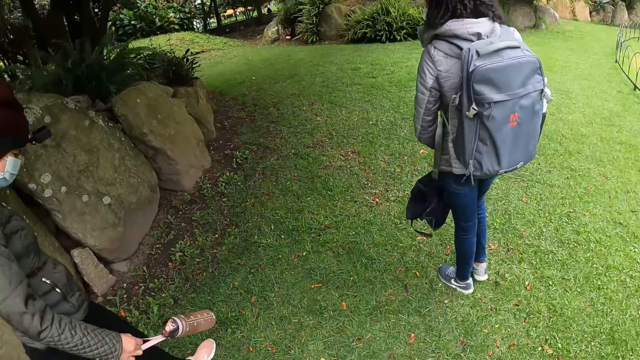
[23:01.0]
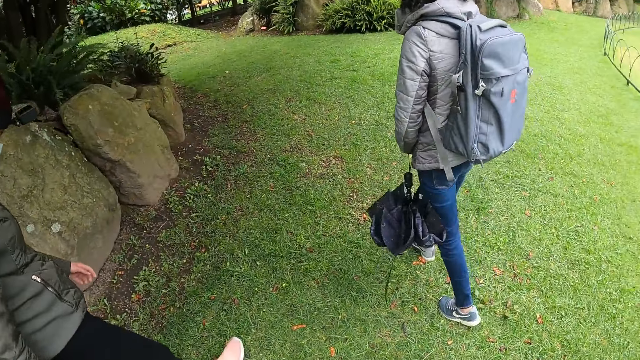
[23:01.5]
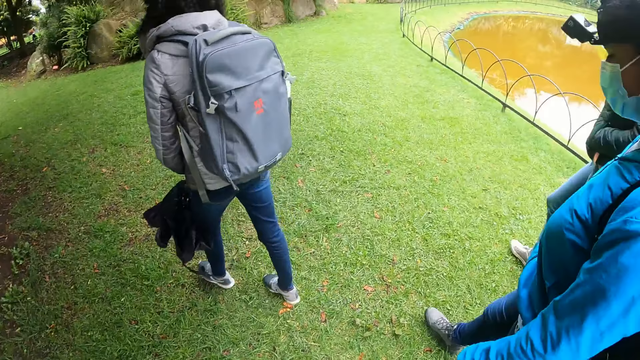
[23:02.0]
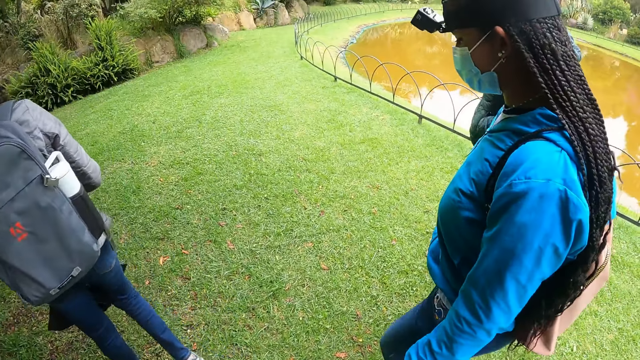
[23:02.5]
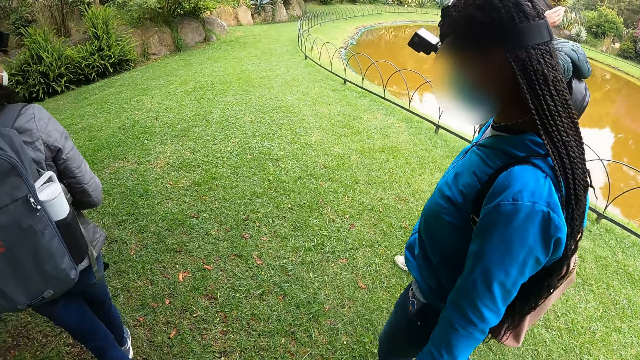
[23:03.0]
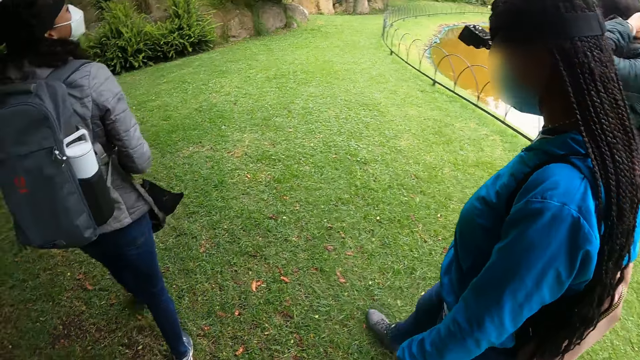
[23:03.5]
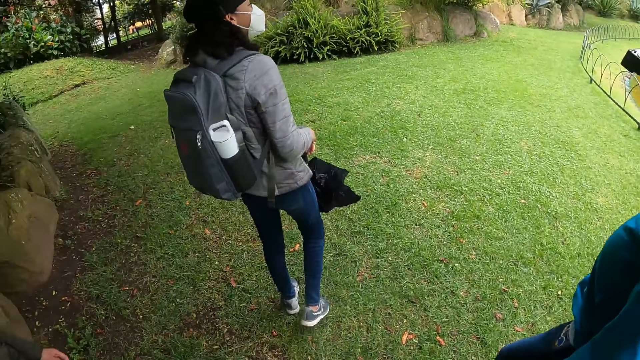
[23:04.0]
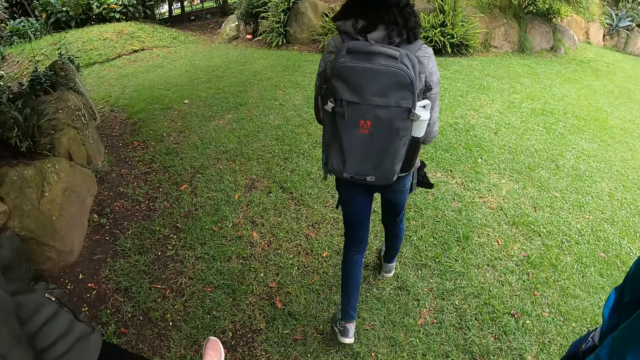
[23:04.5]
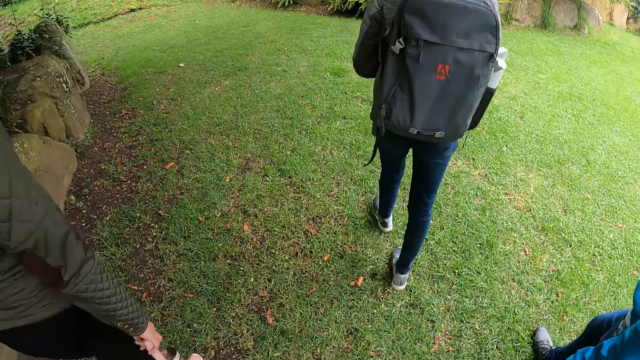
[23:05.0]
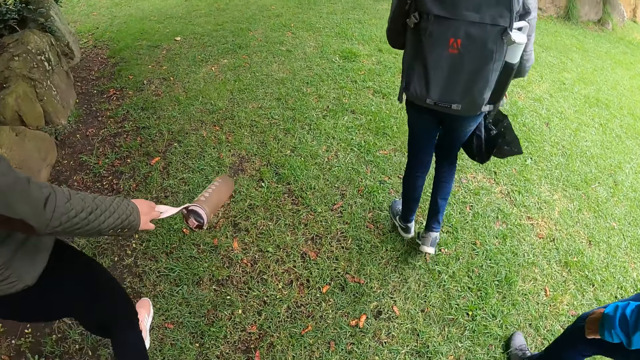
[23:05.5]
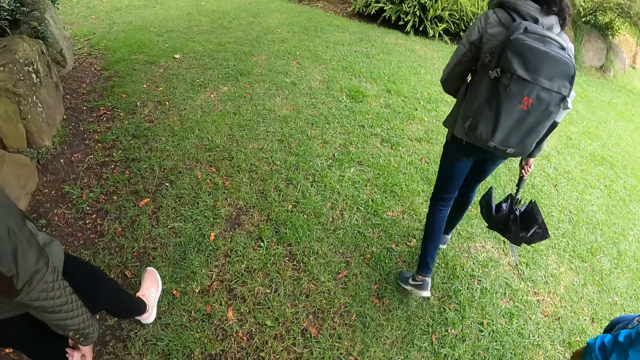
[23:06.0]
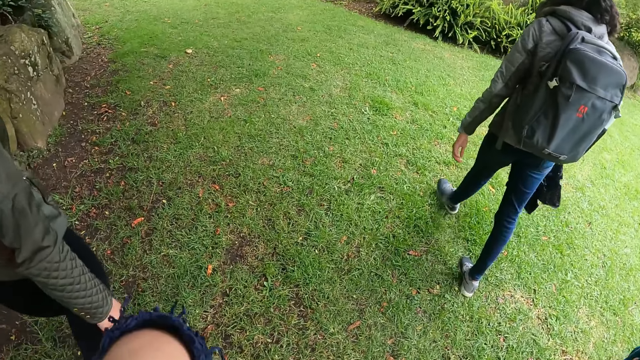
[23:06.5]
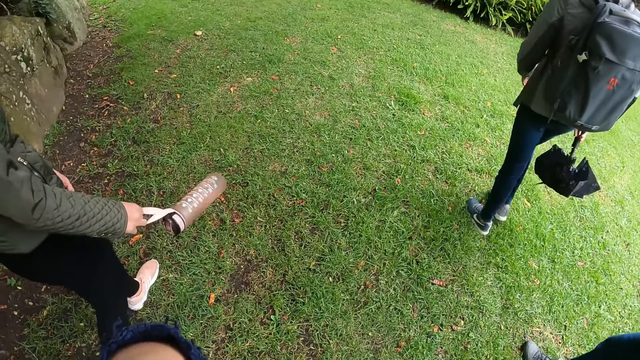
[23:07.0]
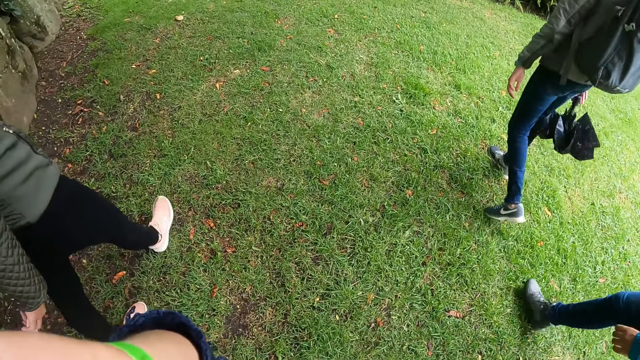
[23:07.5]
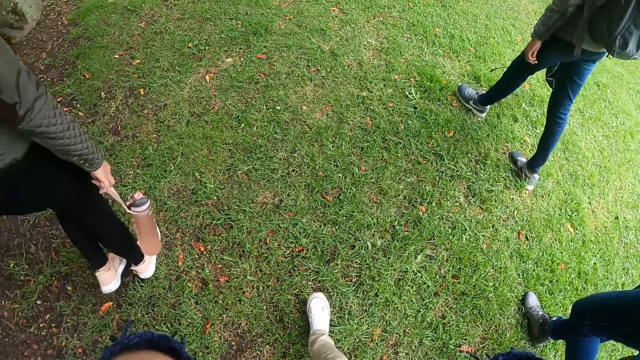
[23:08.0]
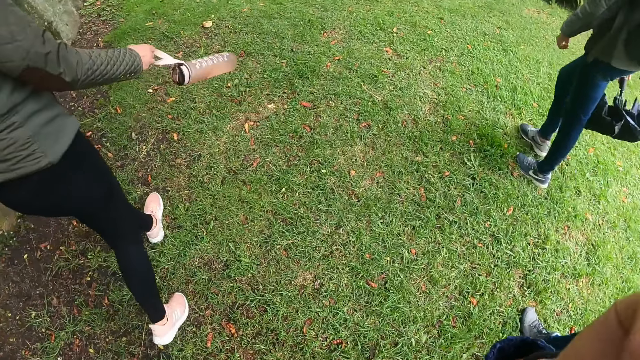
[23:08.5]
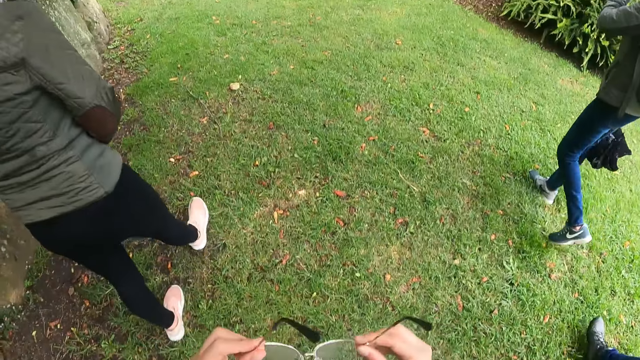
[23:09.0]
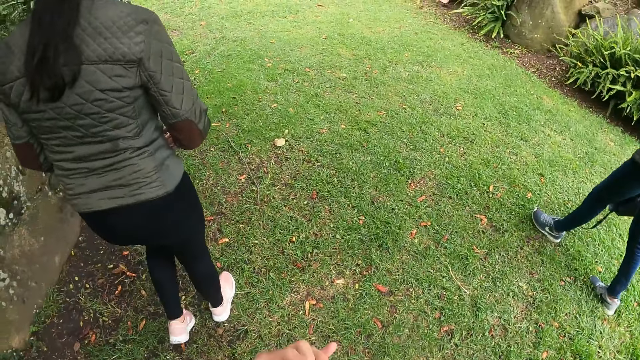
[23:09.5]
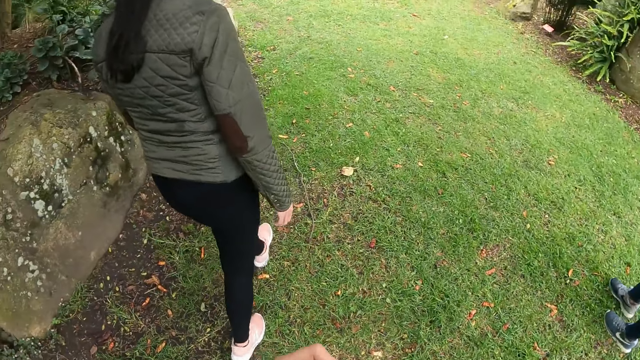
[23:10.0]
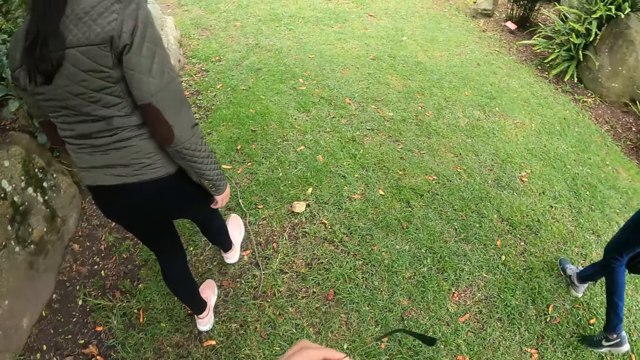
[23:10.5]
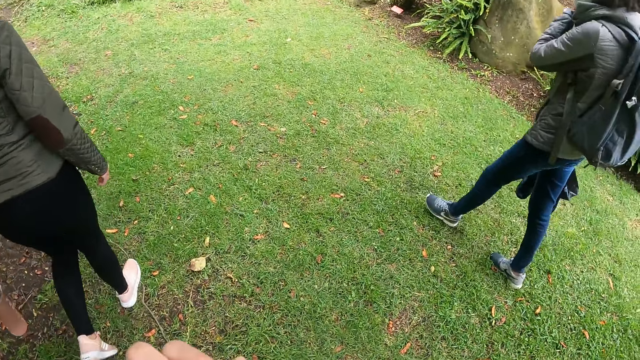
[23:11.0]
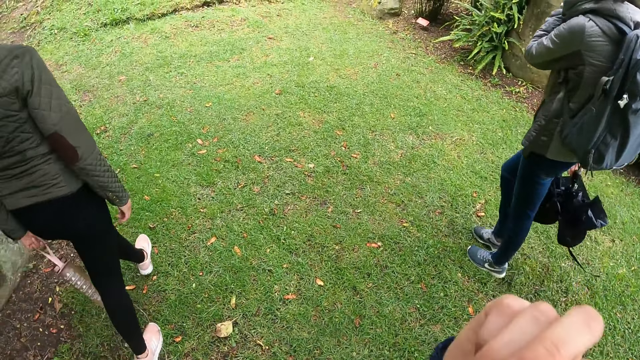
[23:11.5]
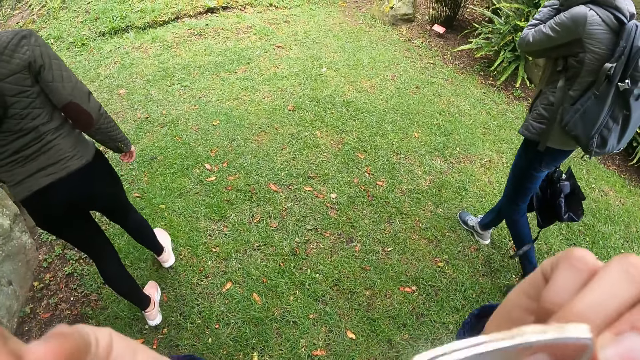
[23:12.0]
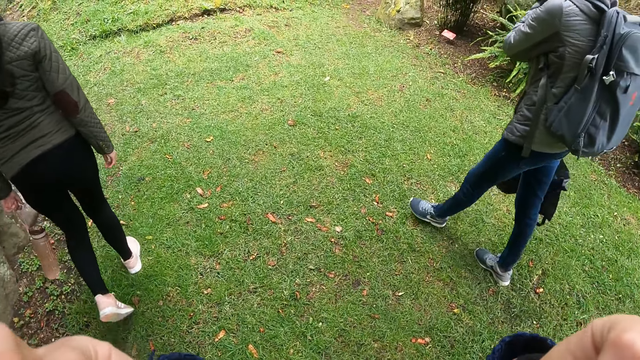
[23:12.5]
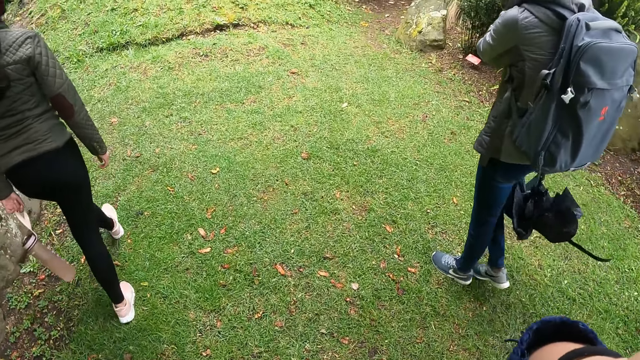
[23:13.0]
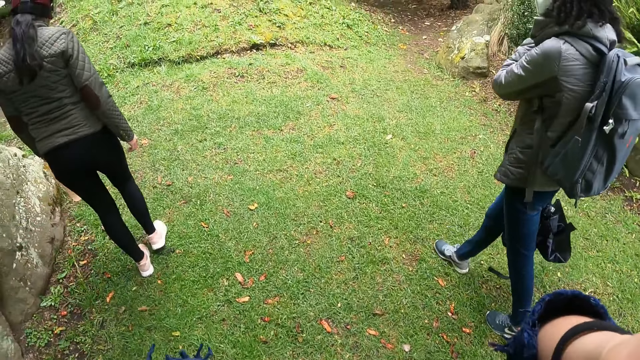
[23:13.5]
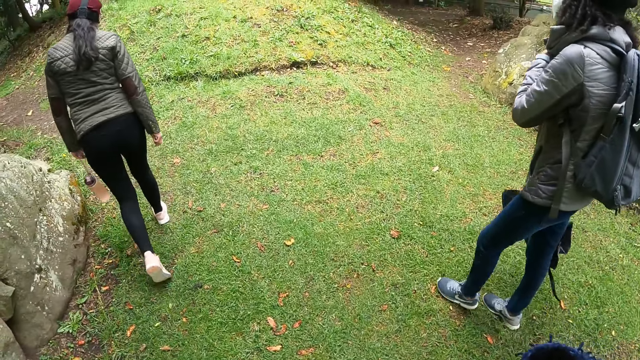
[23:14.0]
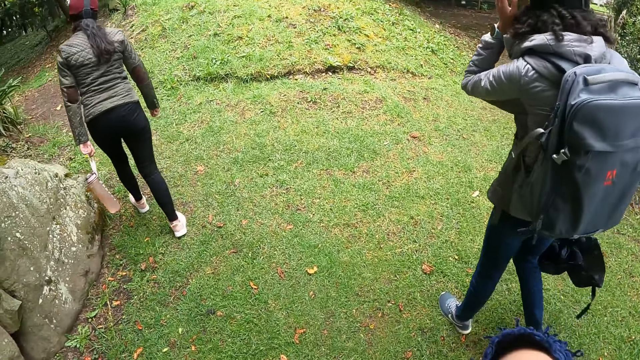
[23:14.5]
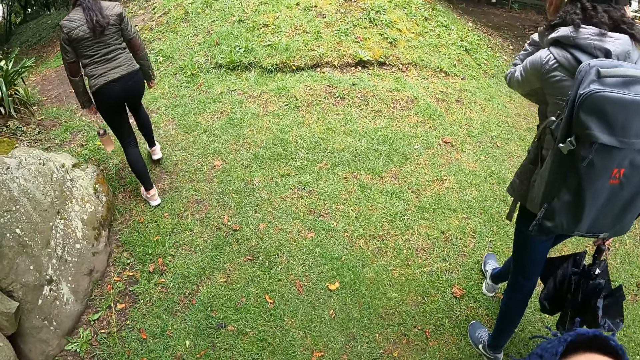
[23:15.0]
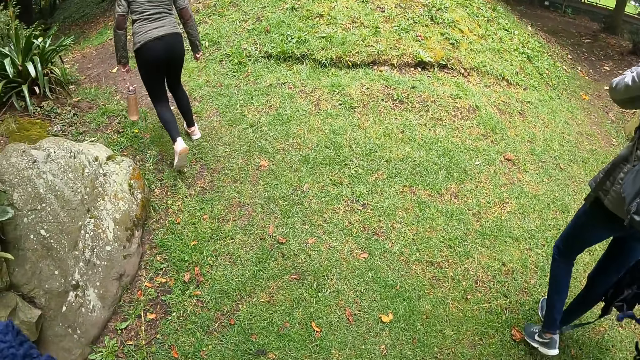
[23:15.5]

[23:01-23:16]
A woman holds the umbrella with her right hand. The camera wearer removes a pair of glasses from her eye with both hands. Another woman holds the water flask with her left hand. The camera wearer wears the pair of glasses on her eye with both hands.

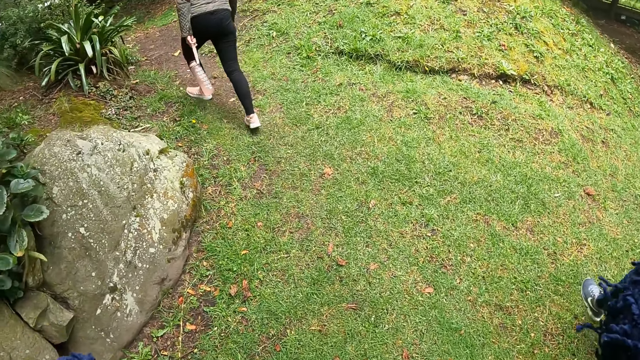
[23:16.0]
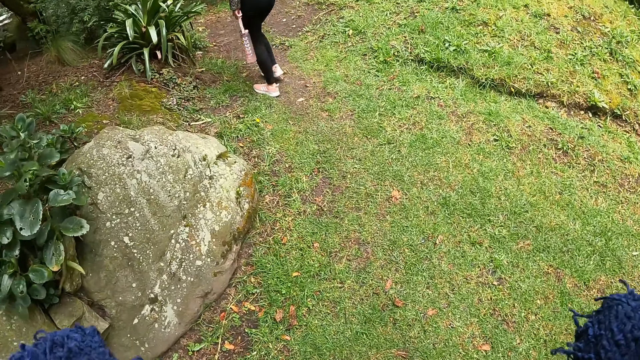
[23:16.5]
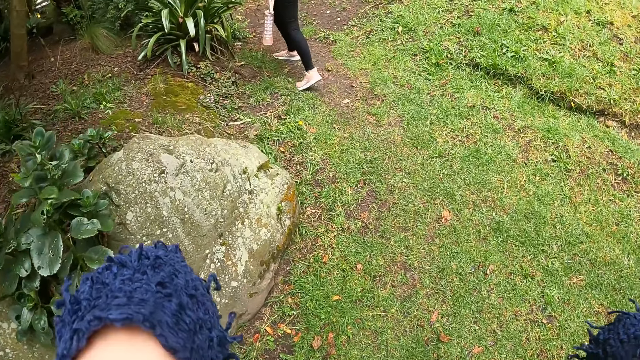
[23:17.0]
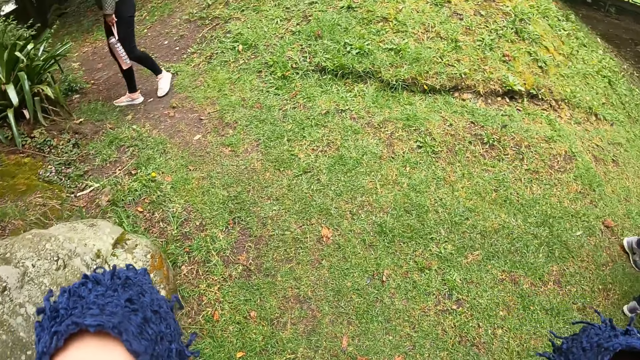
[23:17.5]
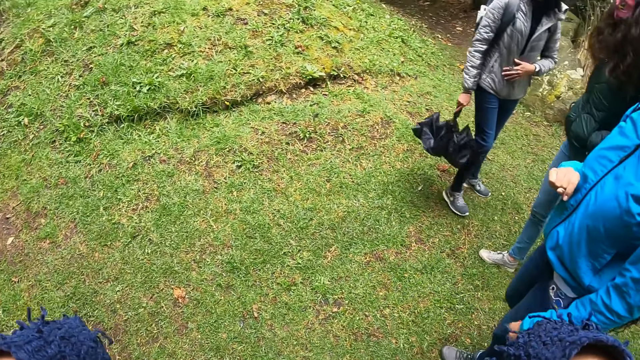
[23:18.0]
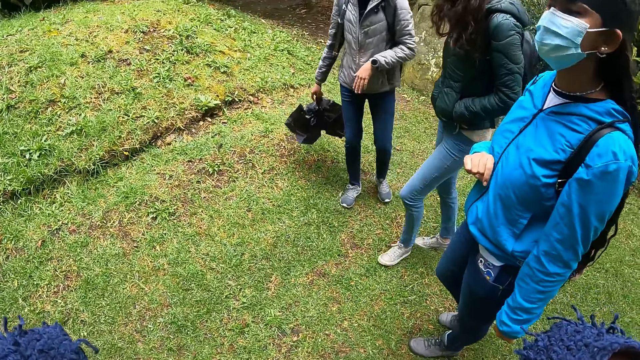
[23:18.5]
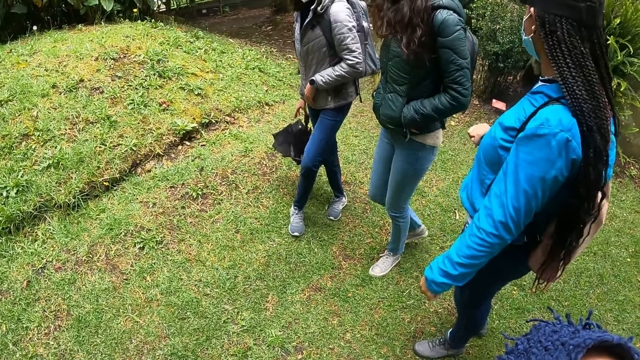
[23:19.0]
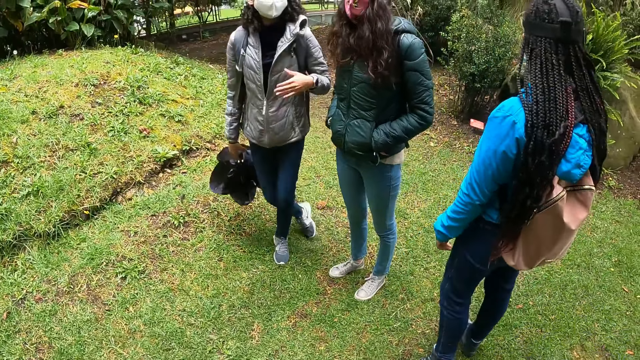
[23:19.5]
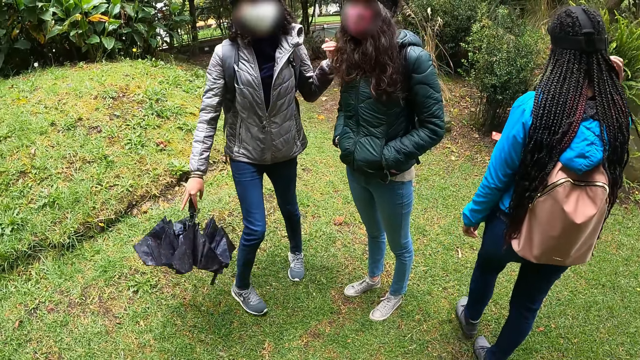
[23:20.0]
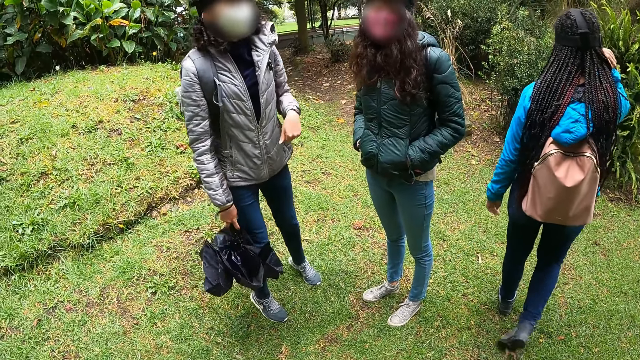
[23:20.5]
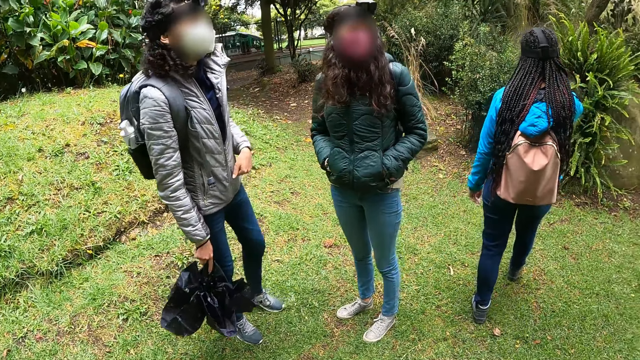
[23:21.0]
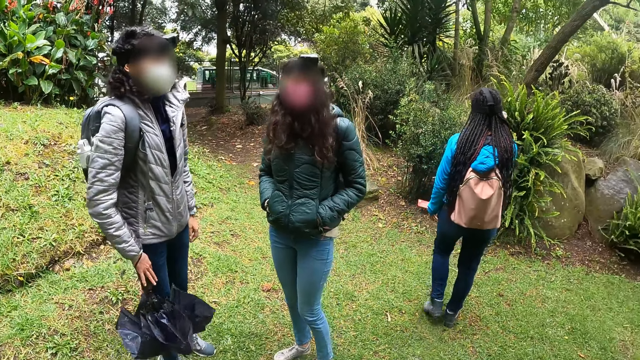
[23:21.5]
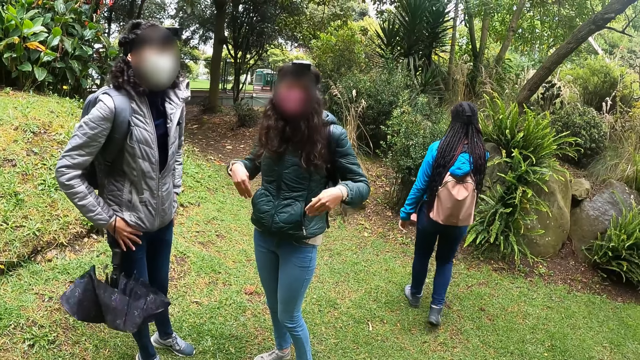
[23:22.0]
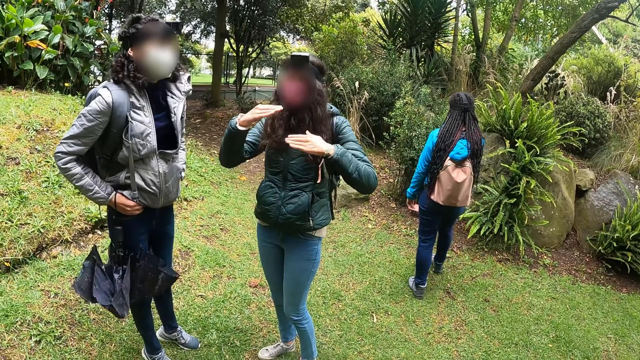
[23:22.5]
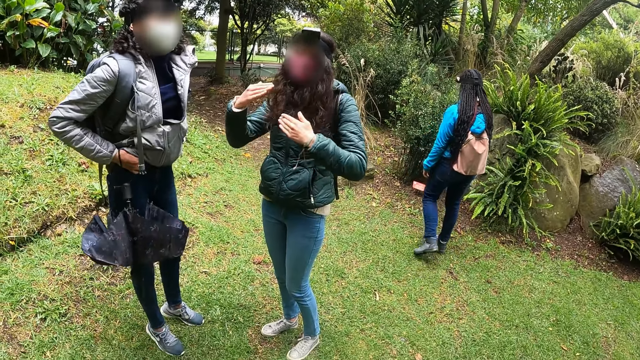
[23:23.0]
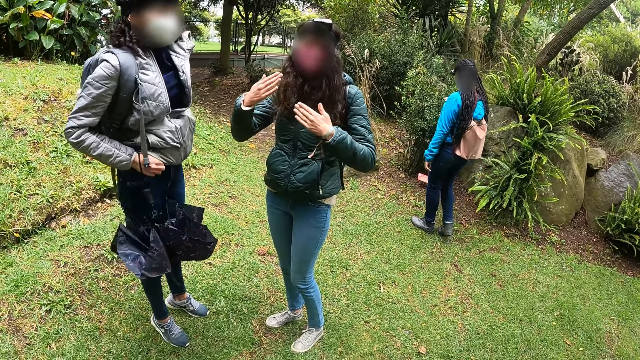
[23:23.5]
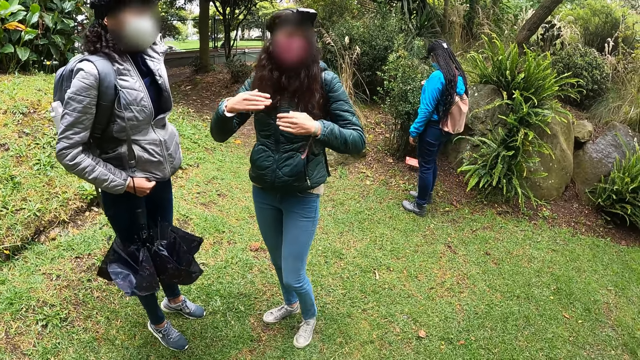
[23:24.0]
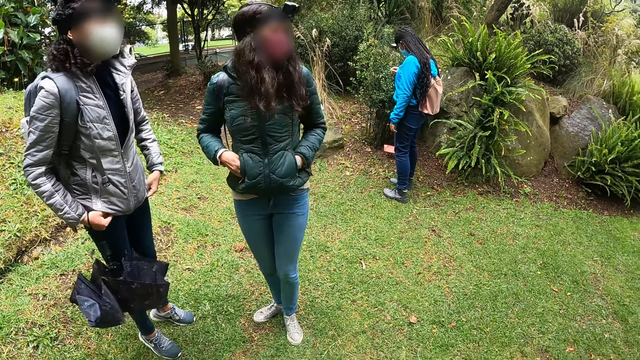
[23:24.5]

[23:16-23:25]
A woman interacts with another woman. The camera wearer looks around. A woman signals to the camera wearer.
